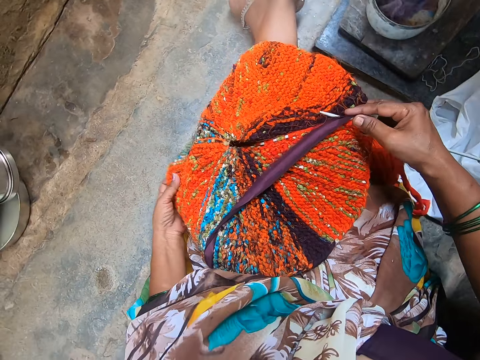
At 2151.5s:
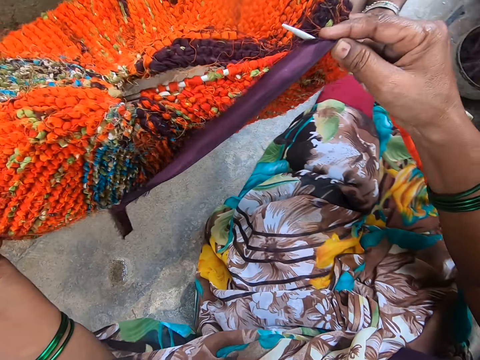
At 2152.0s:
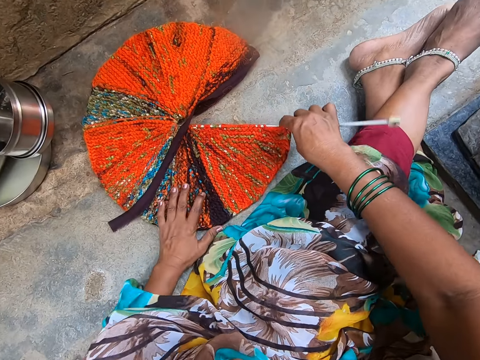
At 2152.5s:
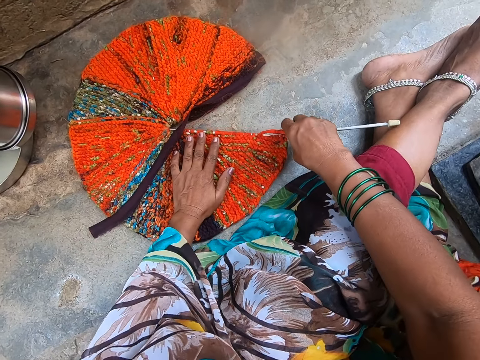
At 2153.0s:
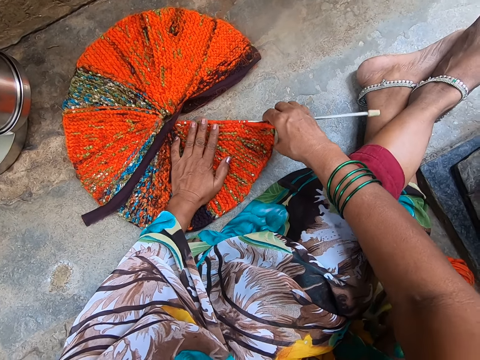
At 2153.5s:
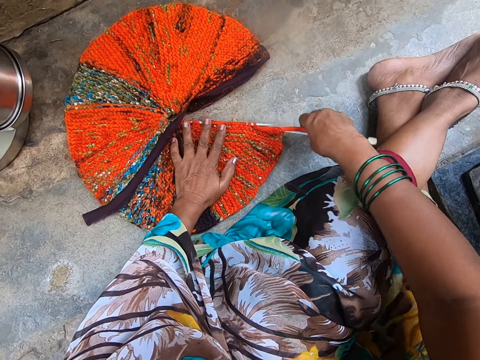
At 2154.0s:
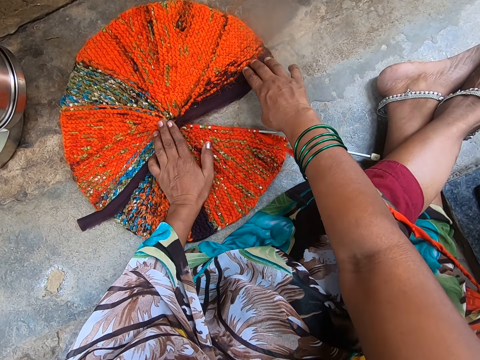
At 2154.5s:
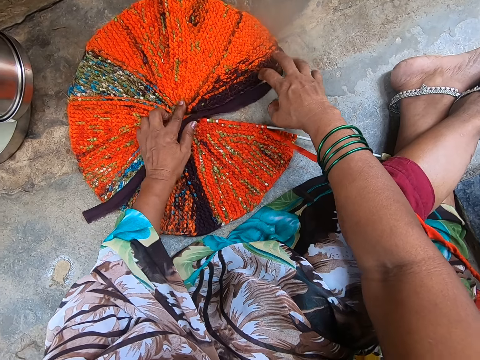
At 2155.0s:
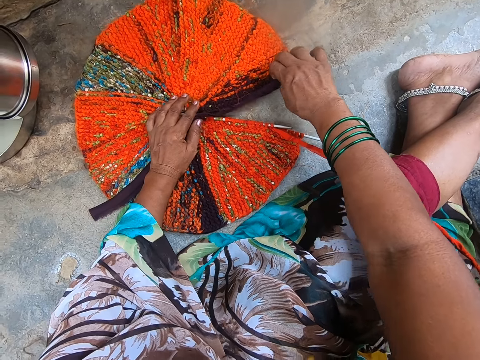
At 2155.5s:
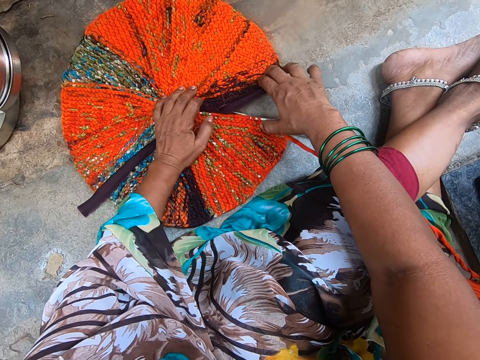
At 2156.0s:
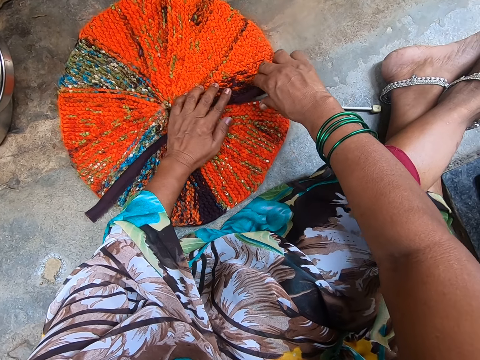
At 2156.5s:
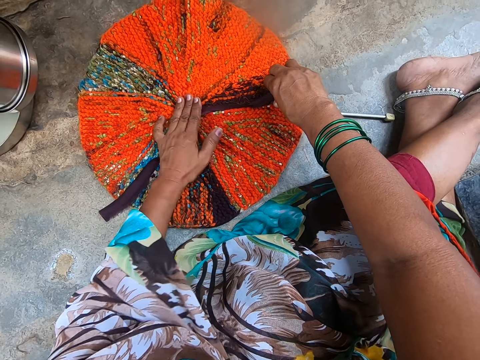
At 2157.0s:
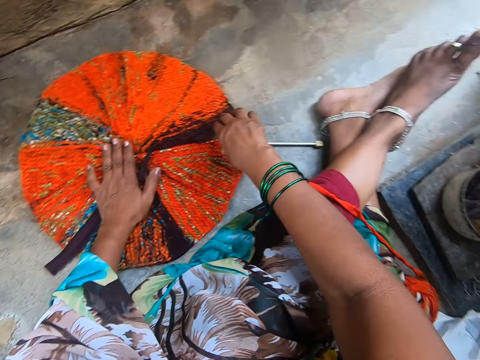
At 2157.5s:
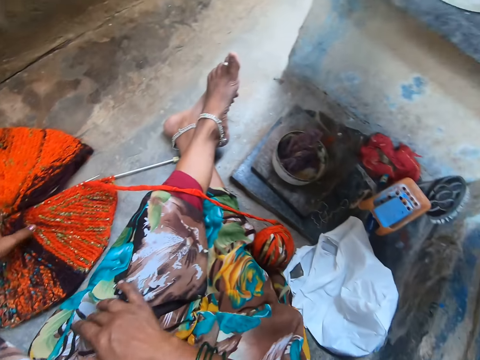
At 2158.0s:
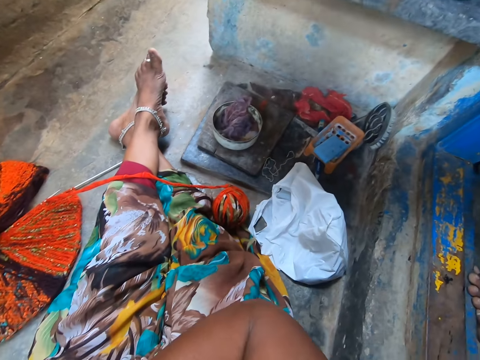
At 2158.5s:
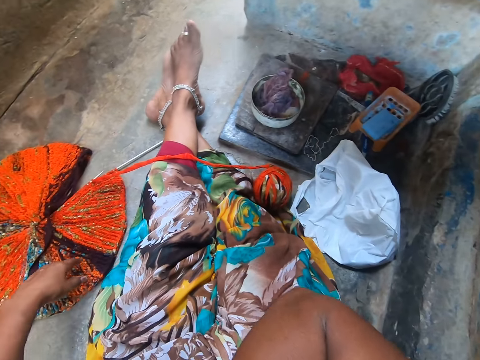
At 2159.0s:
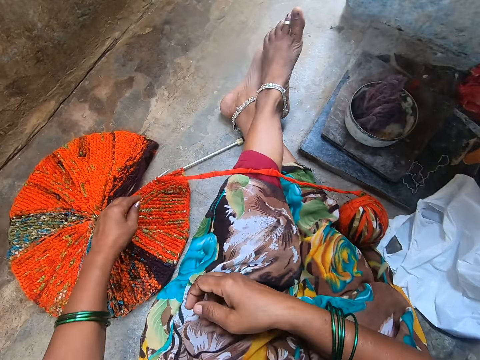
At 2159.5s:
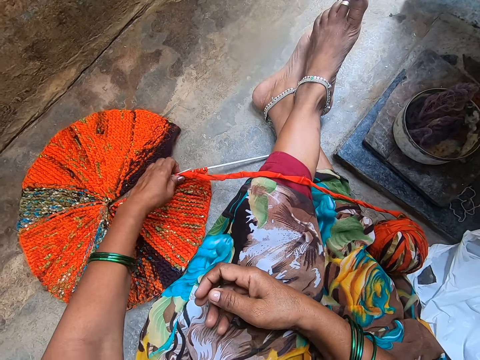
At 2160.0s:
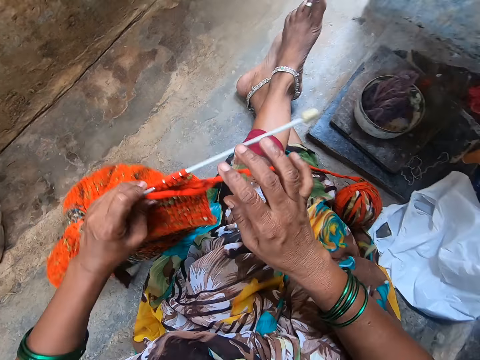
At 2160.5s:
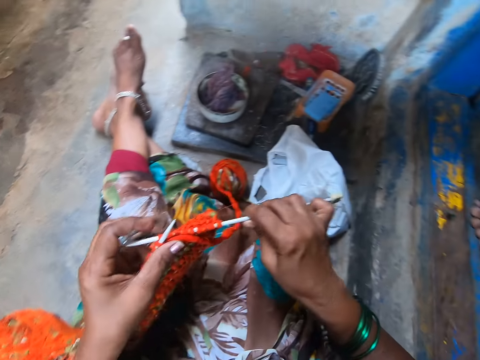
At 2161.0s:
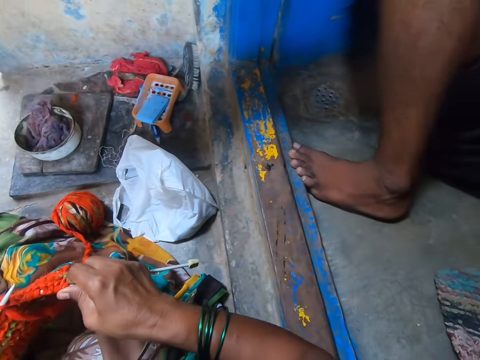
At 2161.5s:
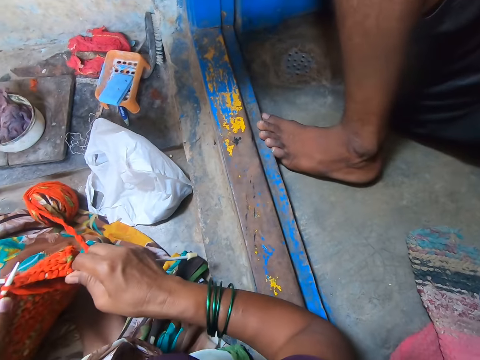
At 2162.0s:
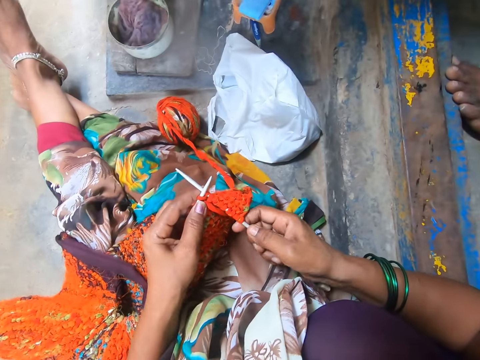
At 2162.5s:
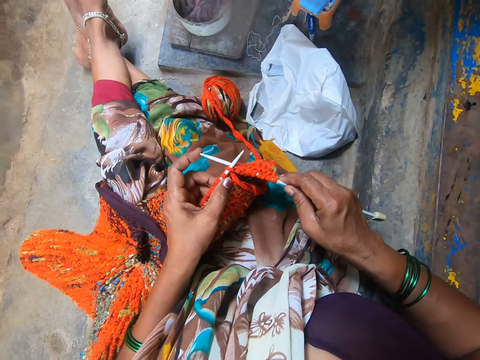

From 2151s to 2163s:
The camera wearer drops the fabric on the floor. They squeeze the fabric. They bring the fabric together. They take the fabric from the floor. They lift the fabric.

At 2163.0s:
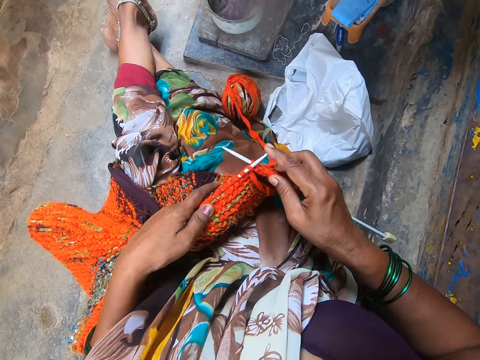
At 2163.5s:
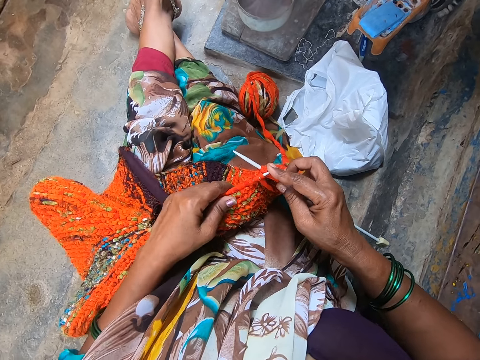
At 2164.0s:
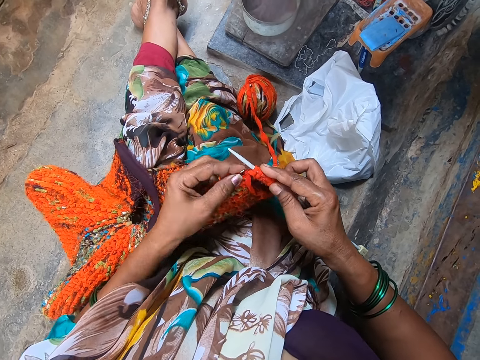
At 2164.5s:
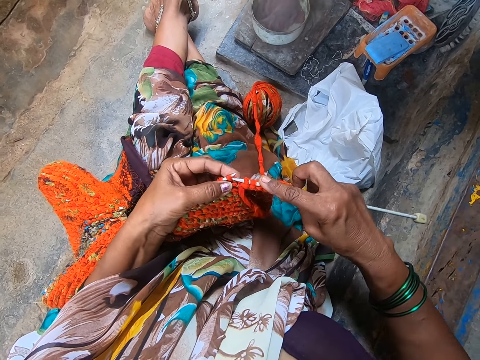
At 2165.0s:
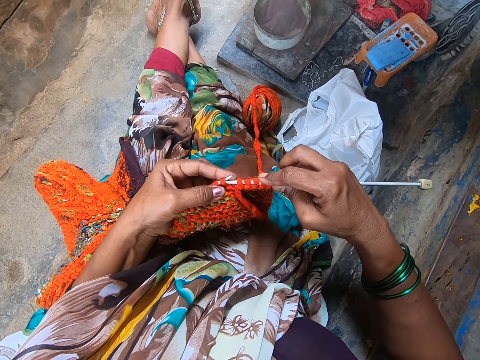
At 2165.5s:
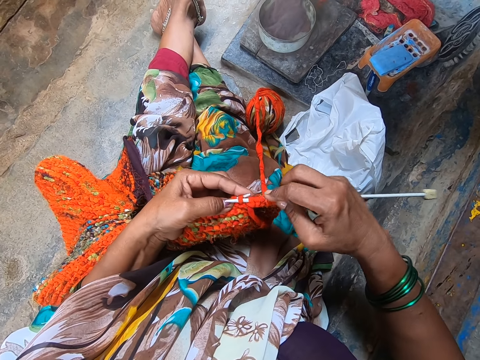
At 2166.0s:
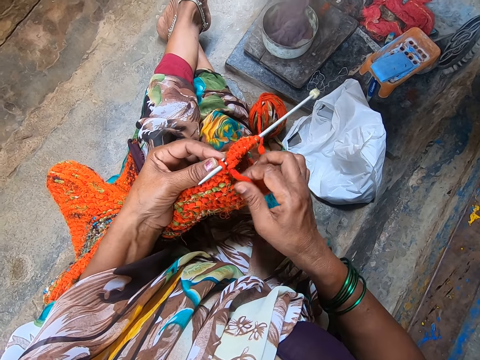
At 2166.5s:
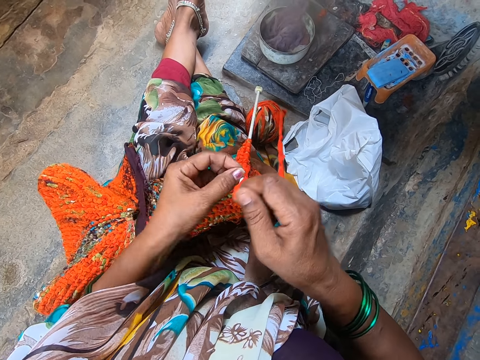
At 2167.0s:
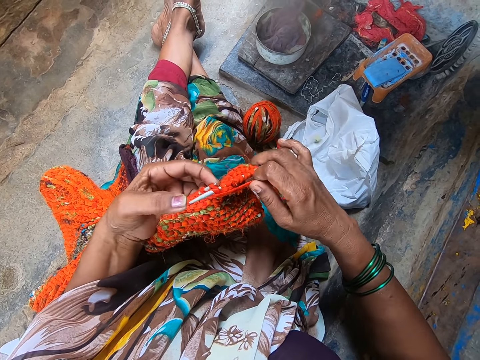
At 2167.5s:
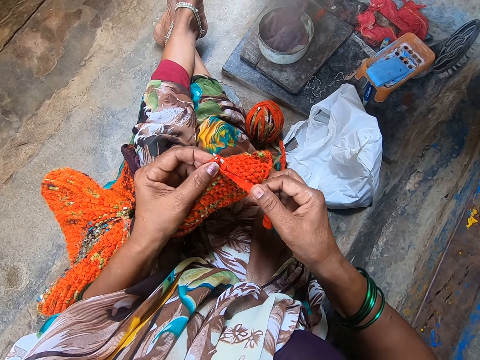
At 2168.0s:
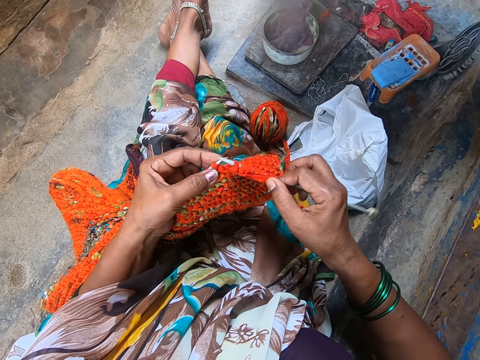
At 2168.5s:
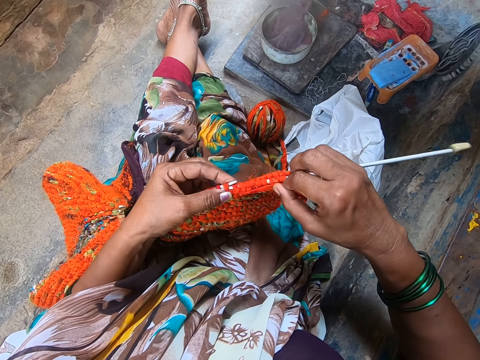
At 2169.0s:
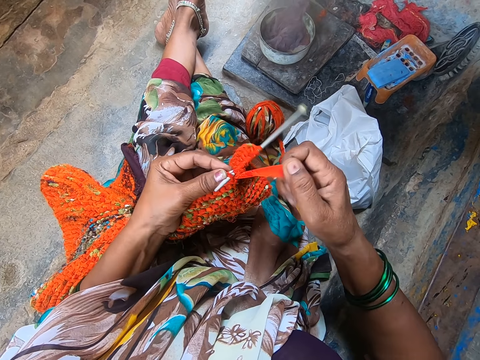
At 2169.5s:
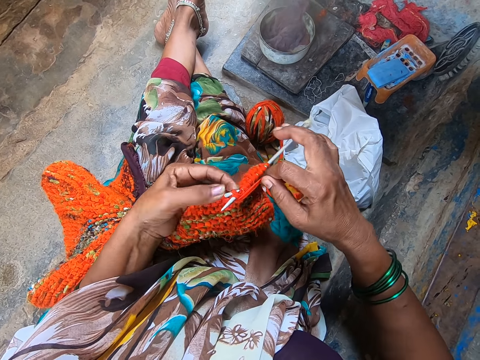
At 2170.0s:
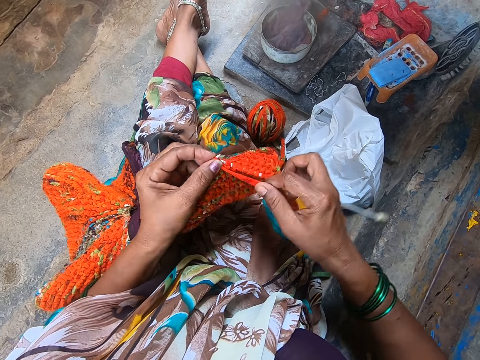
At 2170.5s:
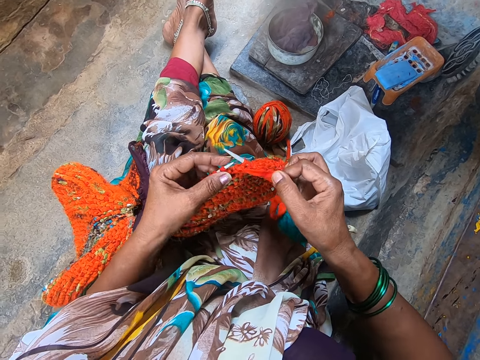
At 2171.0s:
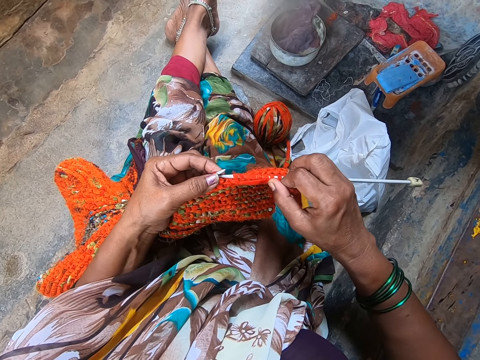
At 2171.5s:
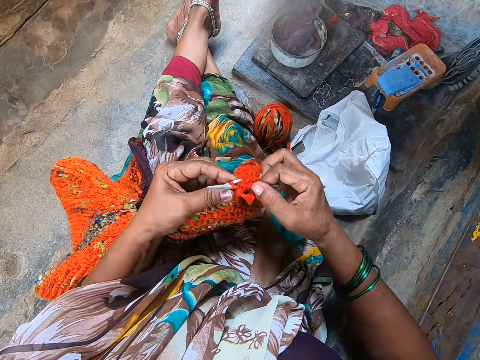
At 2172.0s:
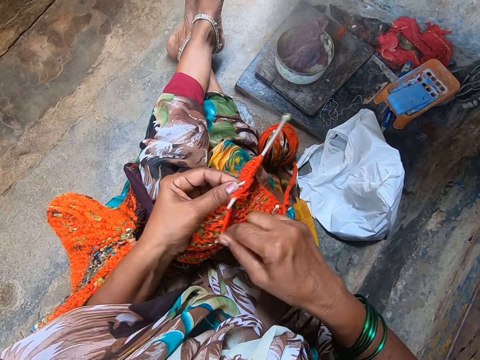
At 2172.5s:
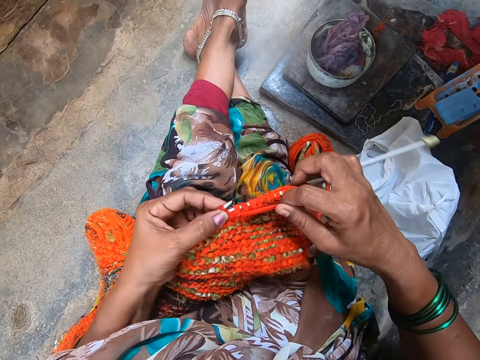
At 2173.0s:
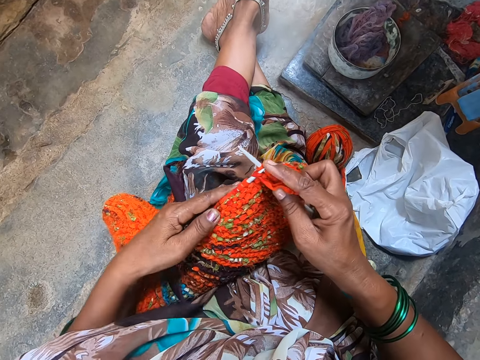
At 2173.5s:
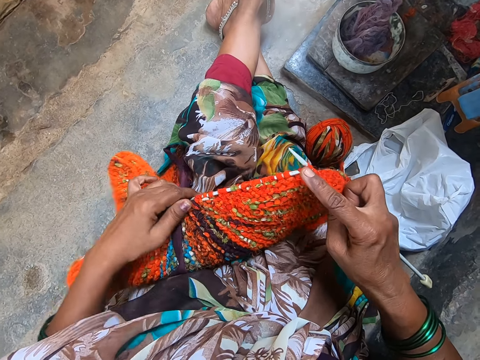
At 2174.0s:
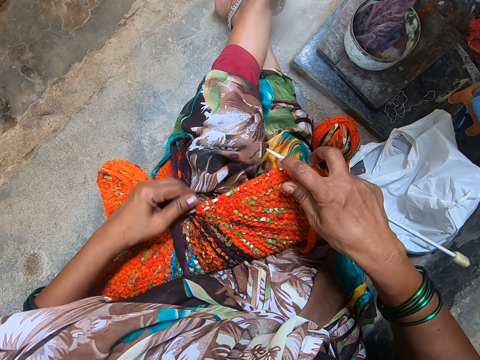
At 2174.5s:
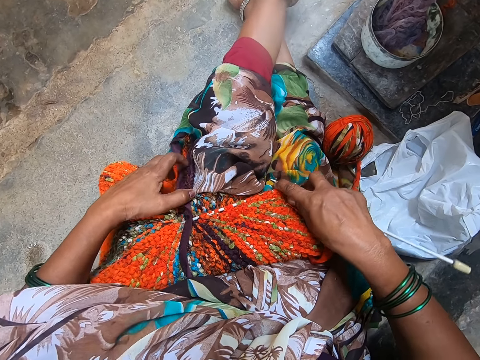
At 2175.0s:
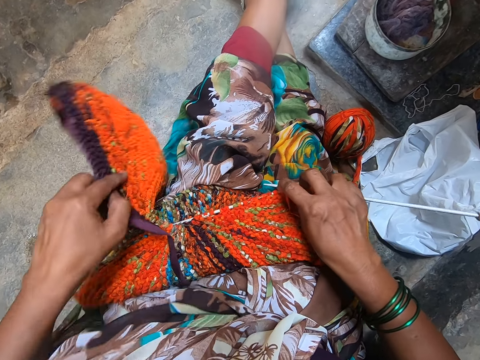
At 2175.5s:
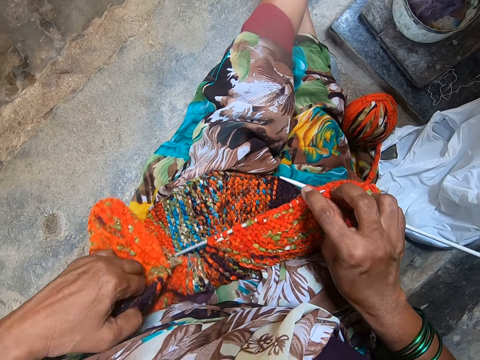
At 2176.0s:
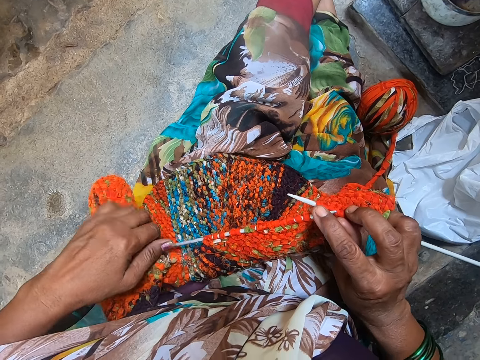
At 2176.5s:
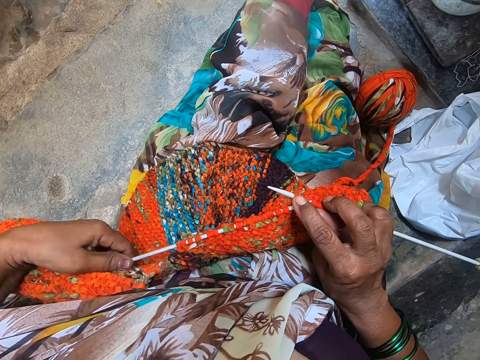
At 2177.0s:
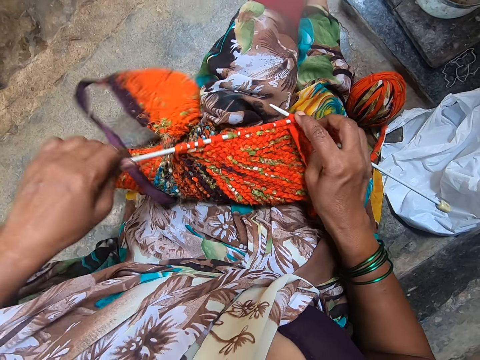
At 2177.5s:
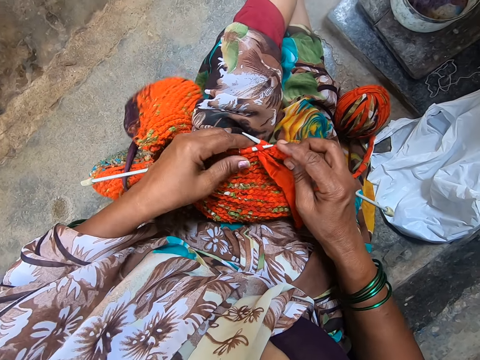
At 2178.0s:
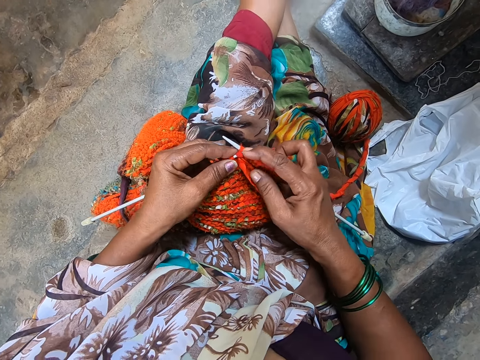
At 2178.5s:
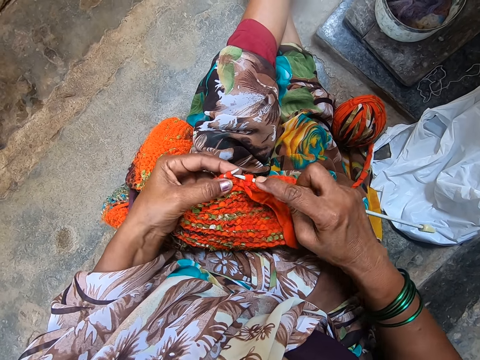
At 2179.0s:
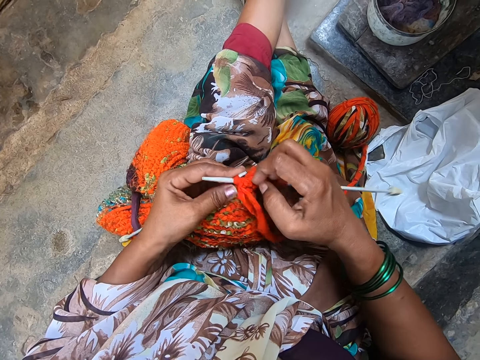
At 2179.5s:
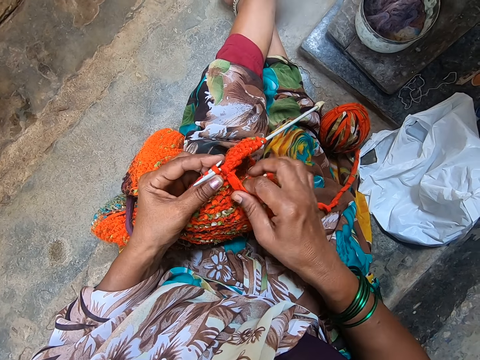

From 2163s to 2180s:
The camera wearer crochets the yarn with the crochet hook. She weaves the fabric. She knits a piece of fabric with a knitting needle. She coils a knitting thread on the knitting needle. She knits the piece of fabric with the knitting needle. She adjusts the knitted fabric on her lap. She crochets the yarn with the crochet hook. She knits the piece of fabric with the knitting needle.
